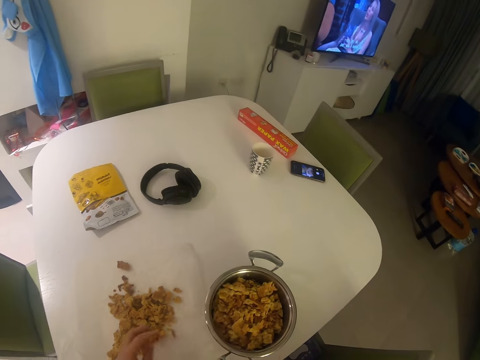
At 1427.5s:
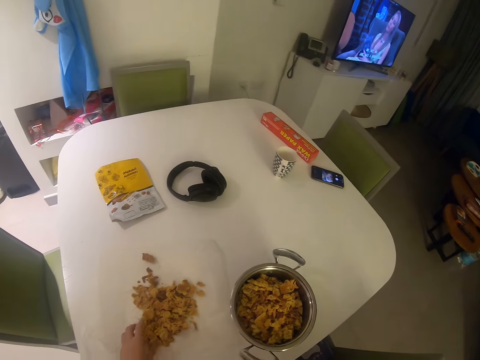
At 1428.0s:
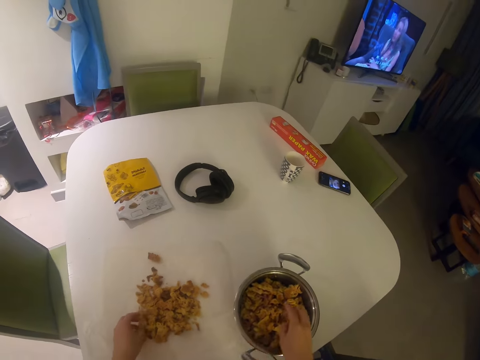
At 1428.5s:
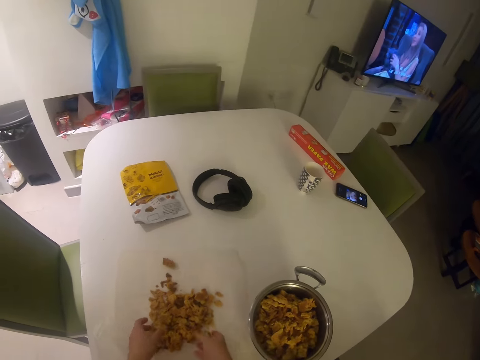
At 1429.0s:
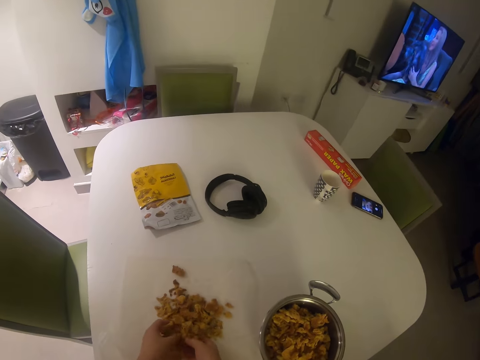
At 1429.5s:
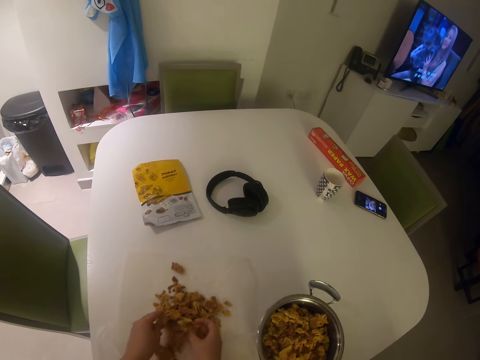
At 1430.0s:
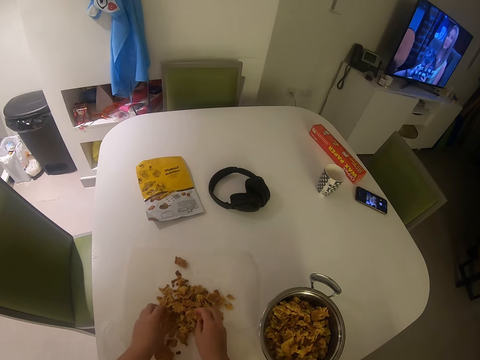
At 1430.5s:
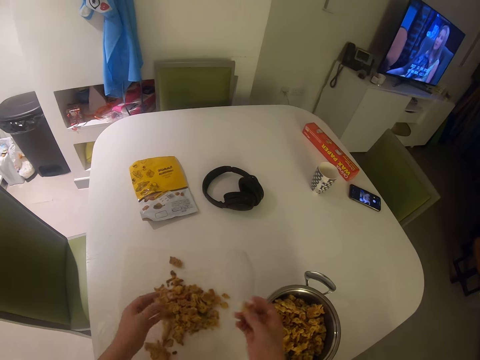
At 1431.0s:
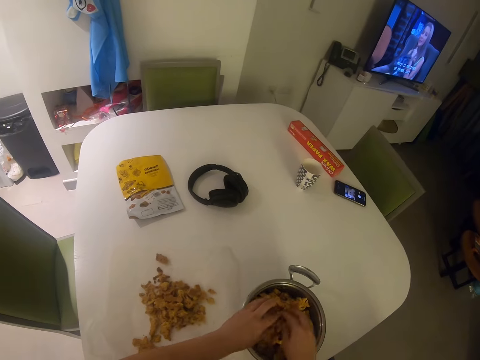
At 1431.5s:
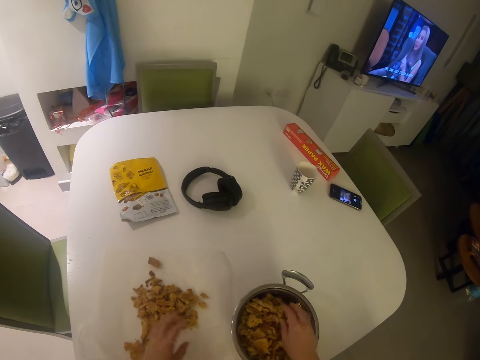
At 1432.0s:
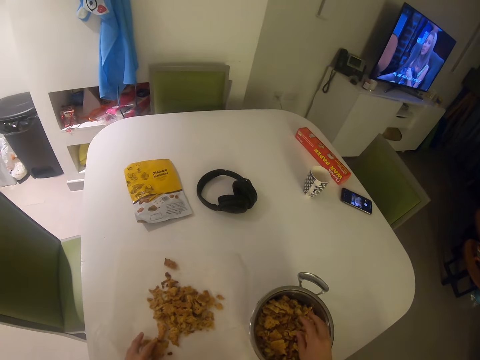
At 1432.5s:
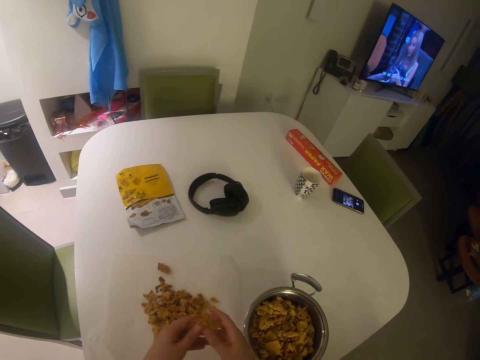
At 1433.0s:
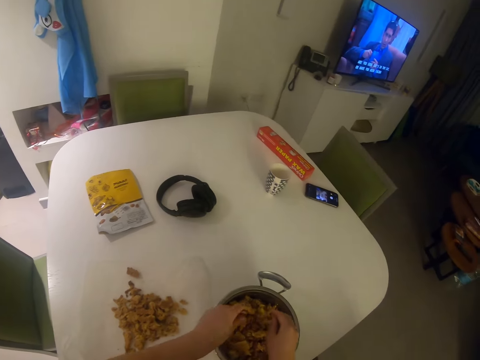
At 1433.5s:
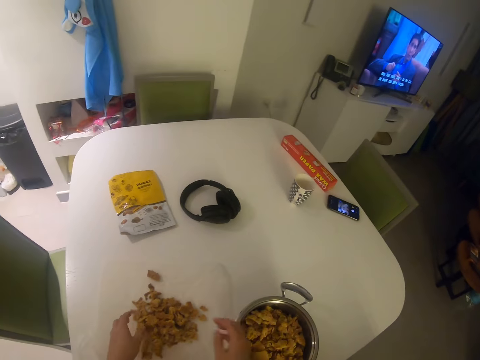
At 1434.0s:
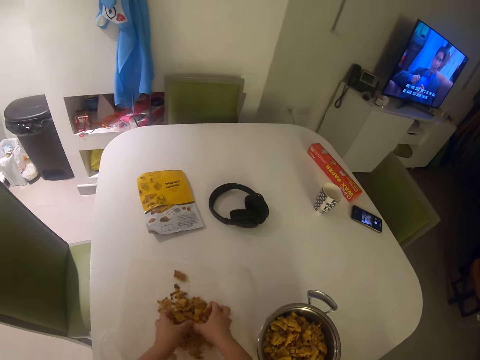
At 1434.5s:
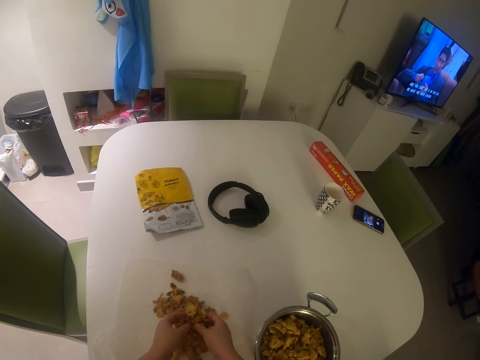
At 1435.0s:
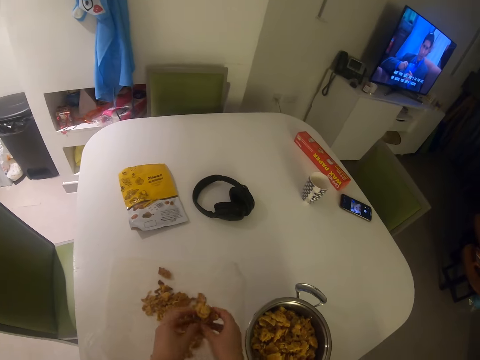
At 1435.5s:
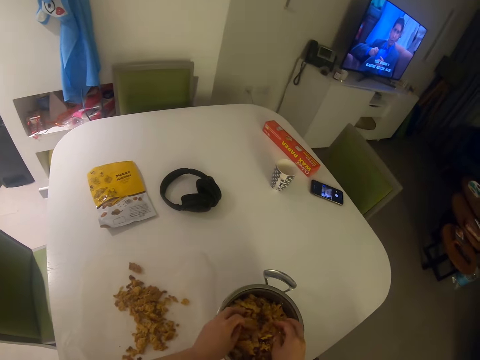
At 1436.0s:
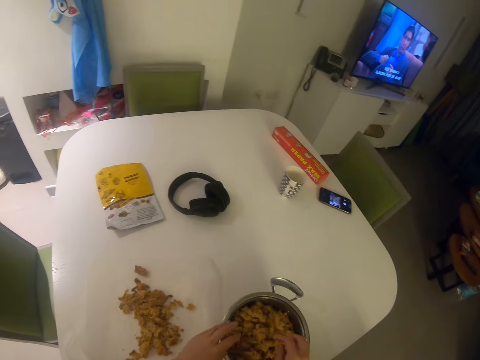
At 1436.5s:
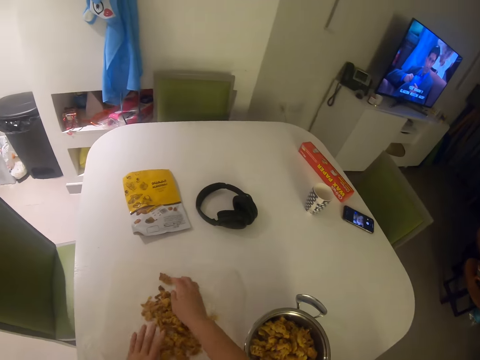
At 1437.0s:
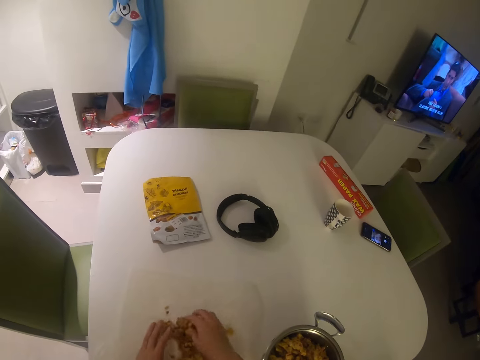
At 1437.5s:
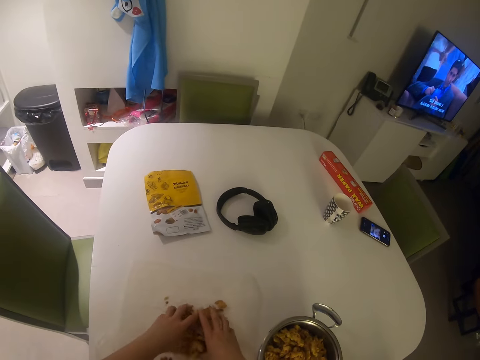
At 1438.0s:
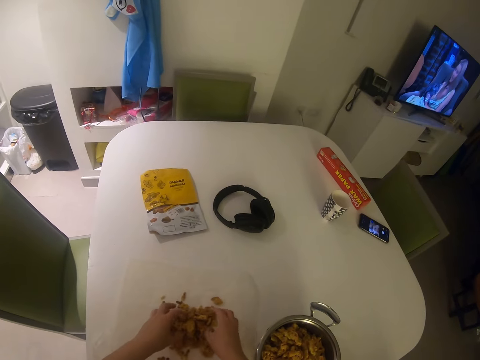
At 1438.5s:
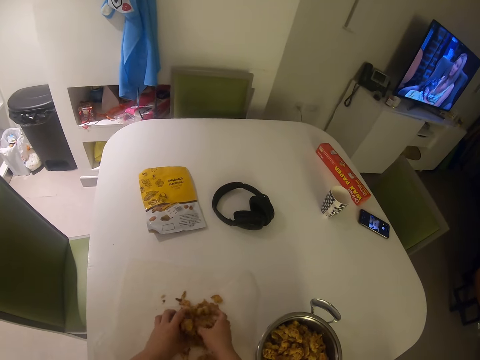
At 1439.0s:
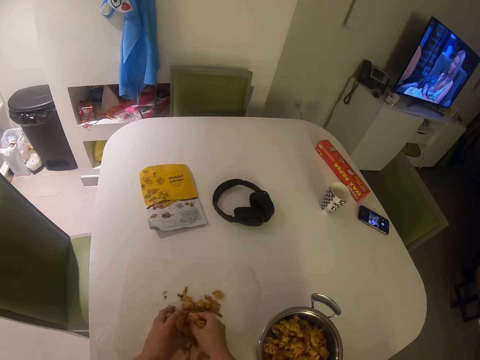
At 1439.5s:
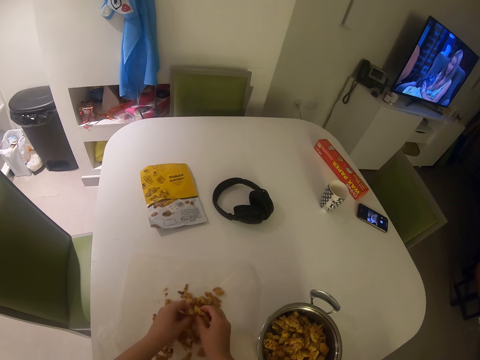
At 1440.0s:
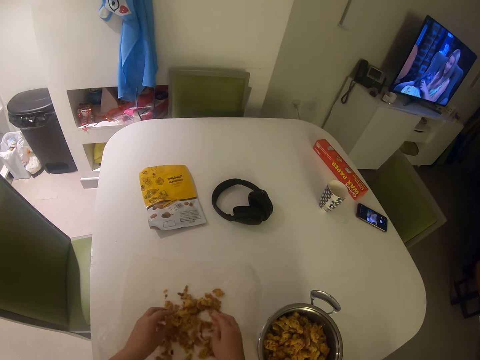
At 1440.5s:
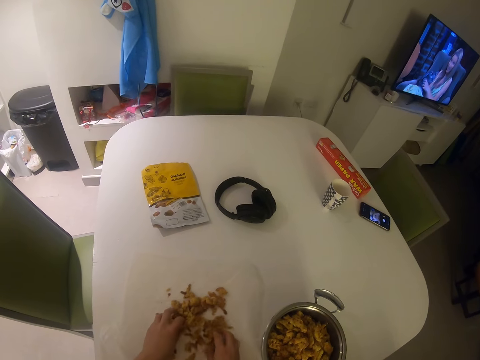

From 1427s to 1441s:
The camera wearer picks something. They put something in the pot. They pick something. They put something in the pot. They pick something. They put something in the pot. They touch something.

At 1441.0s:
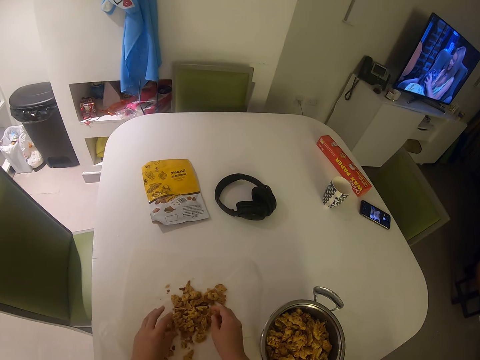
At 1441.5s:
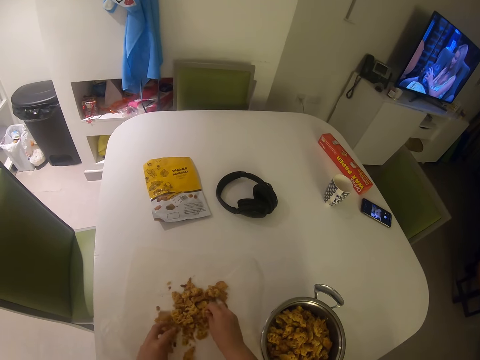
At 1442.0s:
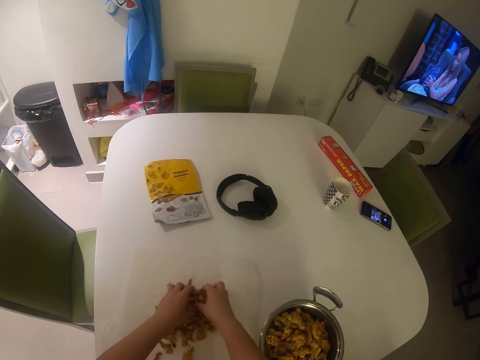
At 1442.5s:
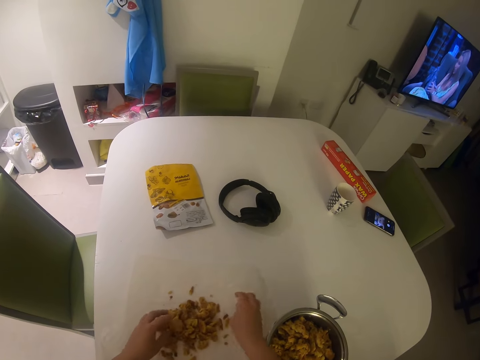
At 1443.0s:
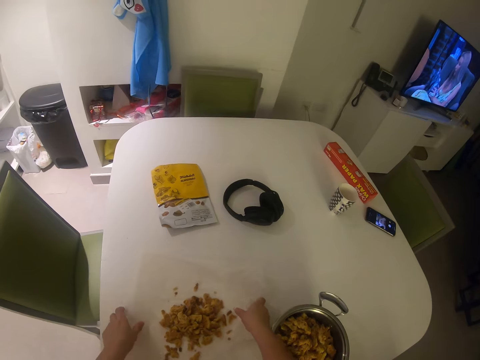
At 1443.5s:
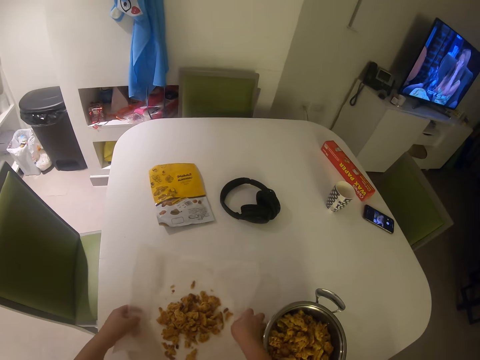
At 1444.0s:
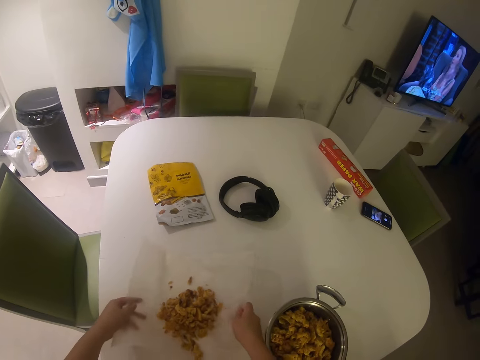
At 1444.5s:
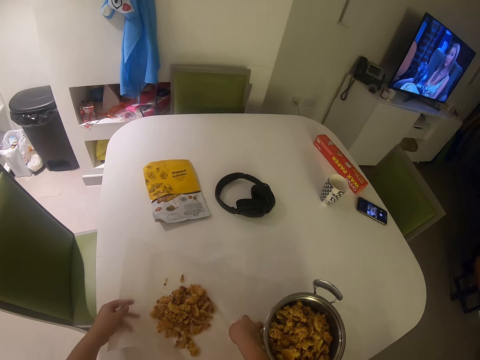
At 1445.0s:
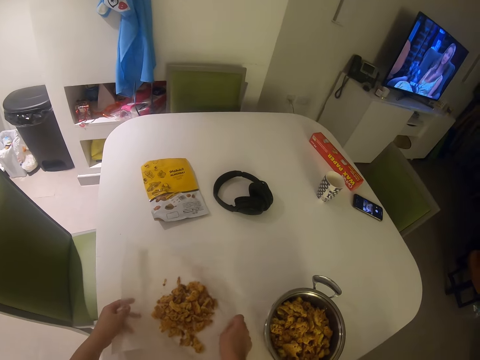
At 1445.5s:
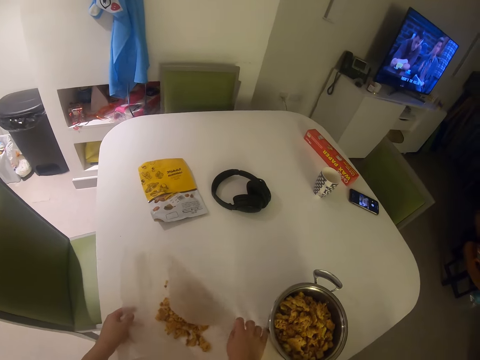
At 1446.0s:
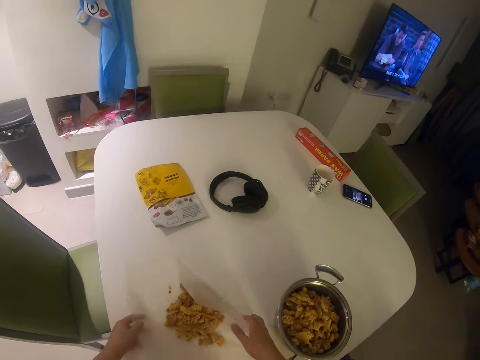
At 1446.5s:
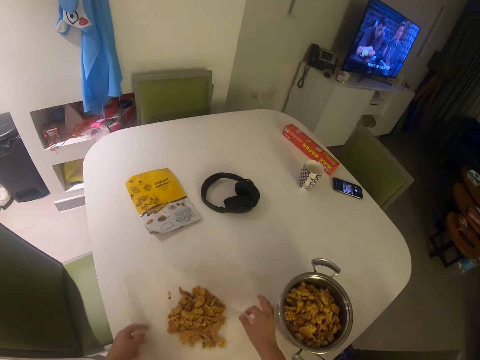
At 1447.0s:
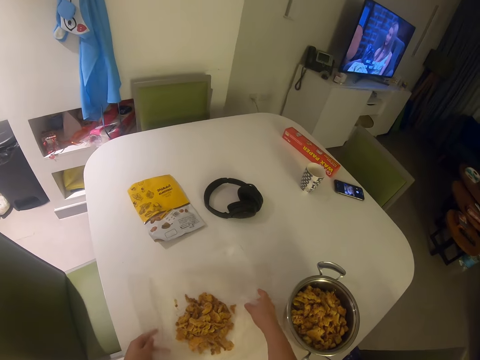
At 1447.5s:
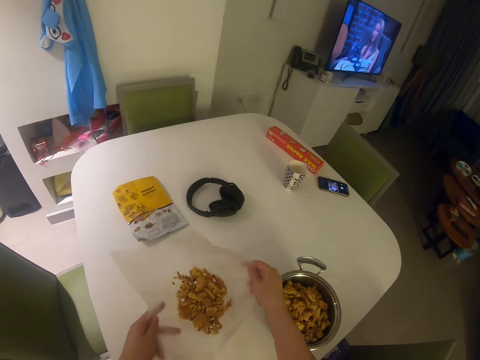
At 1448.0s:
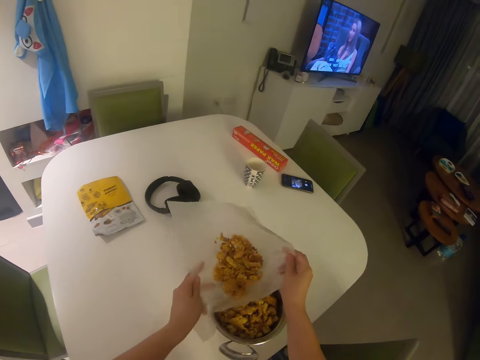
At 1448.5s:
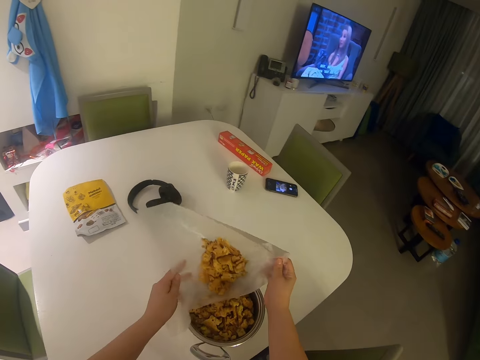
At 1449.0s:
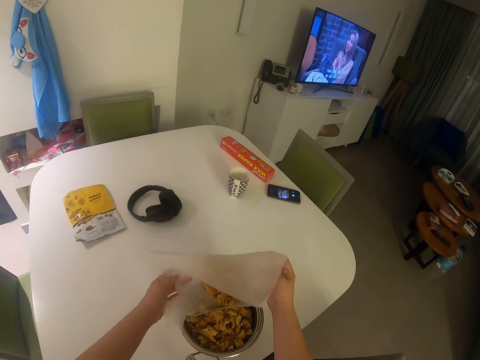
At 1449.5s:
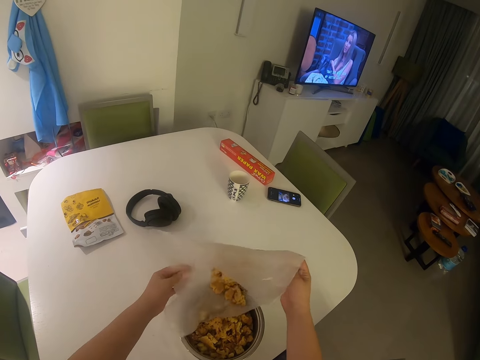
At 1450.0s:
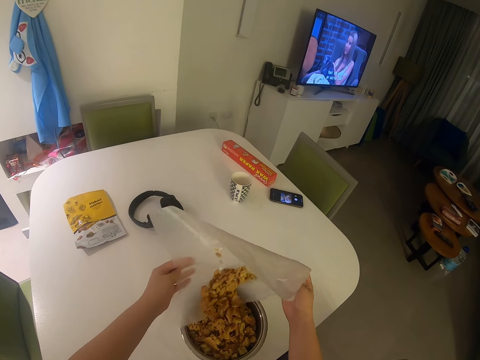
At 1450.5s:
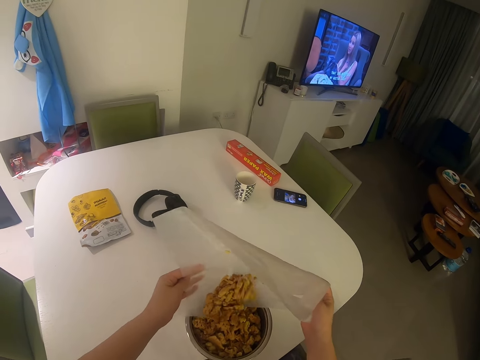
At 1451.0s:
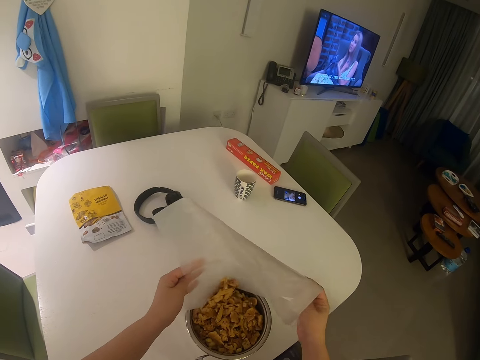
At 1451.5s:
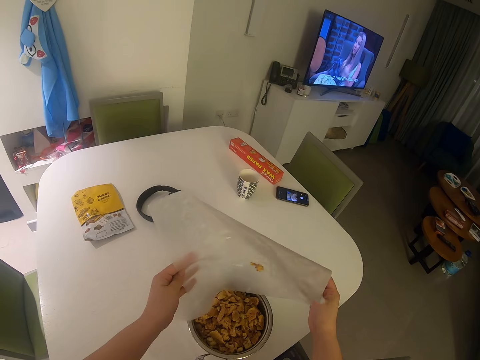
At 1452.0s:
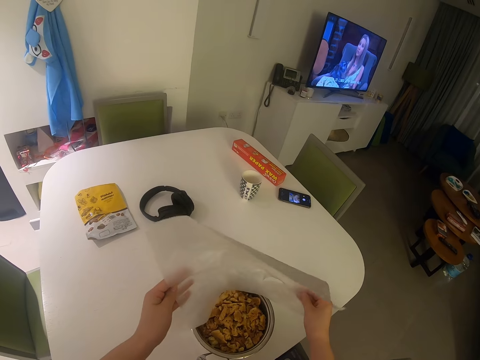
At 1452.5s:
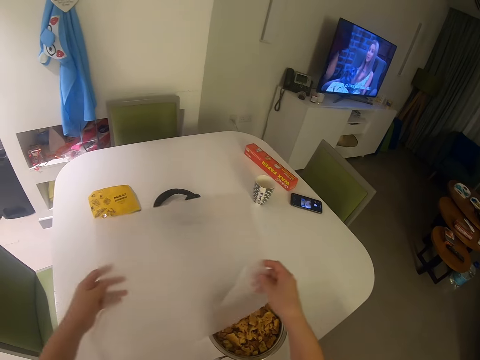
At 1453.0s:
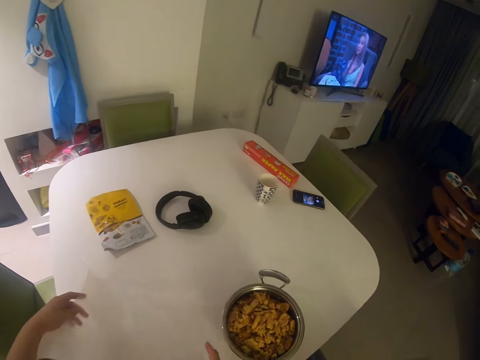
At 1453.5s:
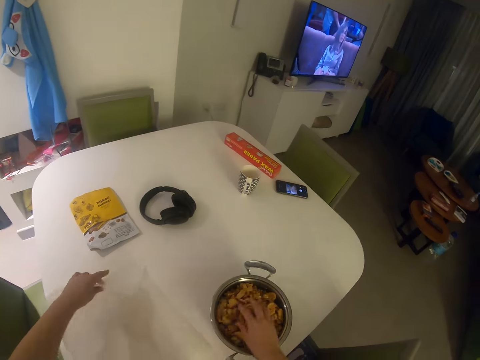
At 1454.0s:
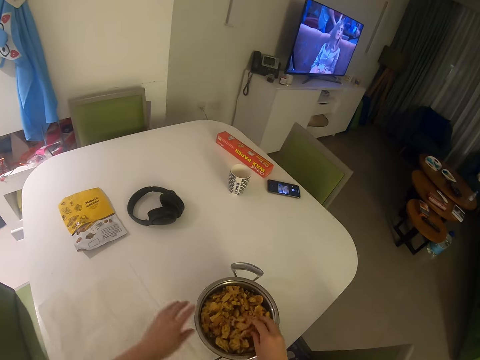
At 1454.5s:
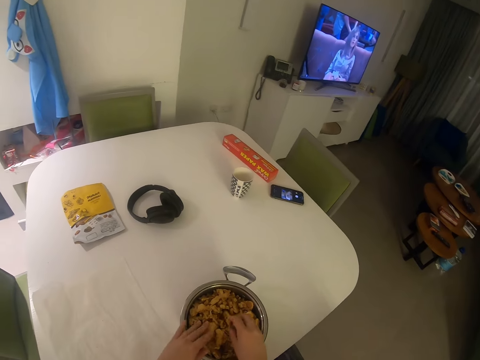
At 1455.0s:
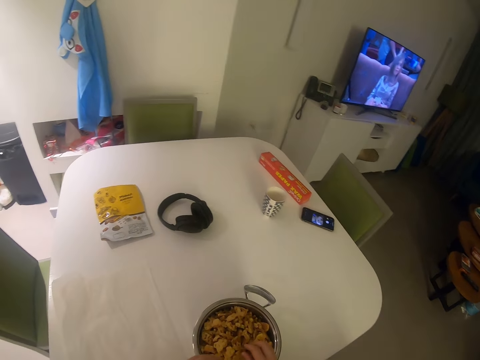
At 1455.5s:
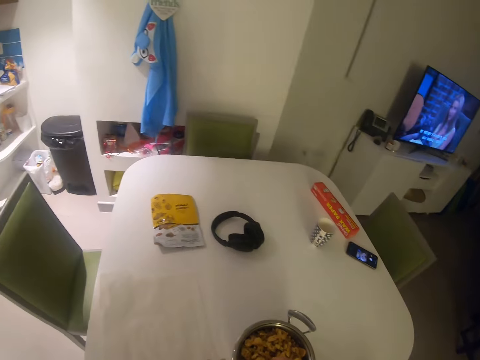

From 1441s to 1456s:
The camera wearer lifts the polythene paper or nylon. They pour the pasta from the nylon into the bowl. They put the polythene paper on the table. They touch something.
